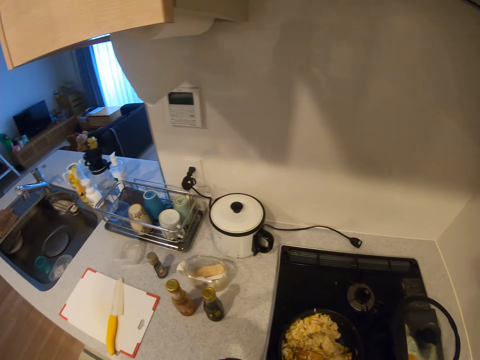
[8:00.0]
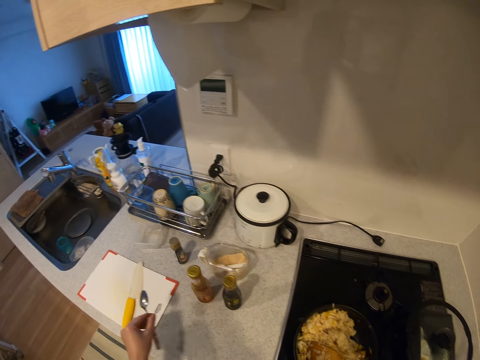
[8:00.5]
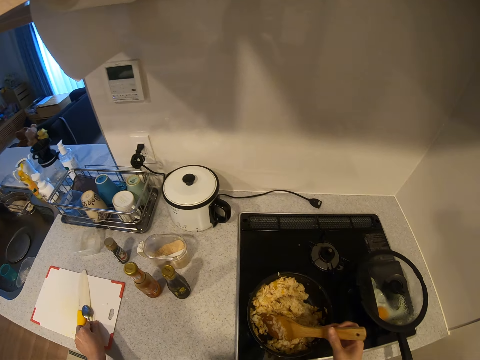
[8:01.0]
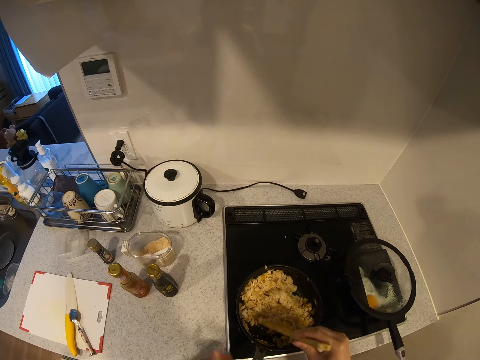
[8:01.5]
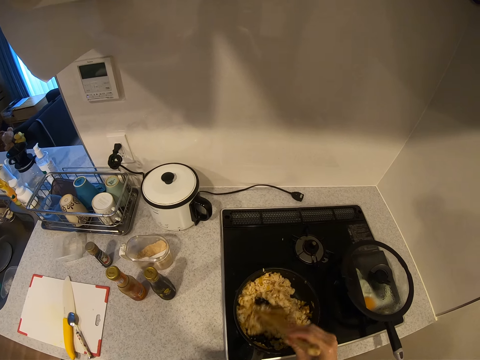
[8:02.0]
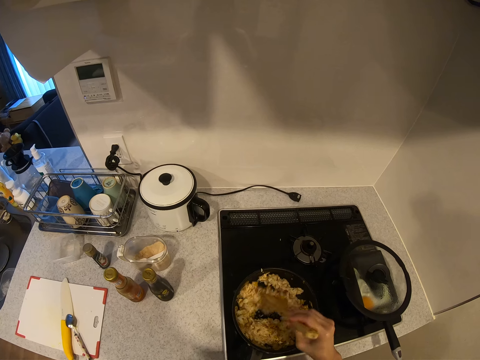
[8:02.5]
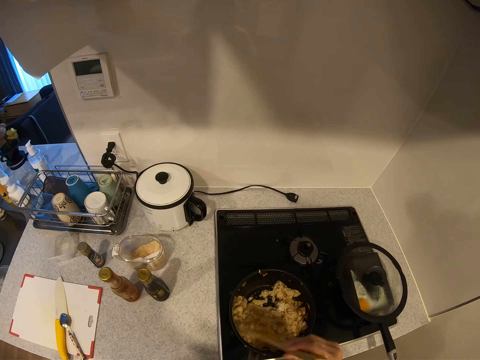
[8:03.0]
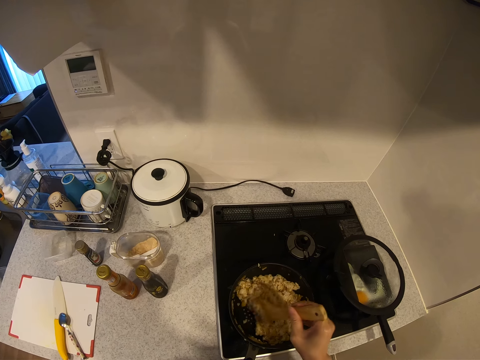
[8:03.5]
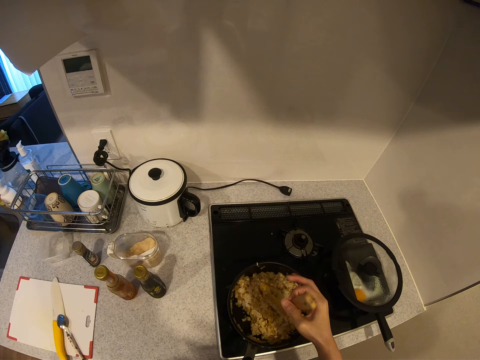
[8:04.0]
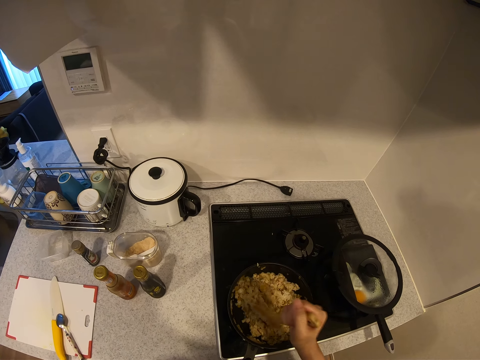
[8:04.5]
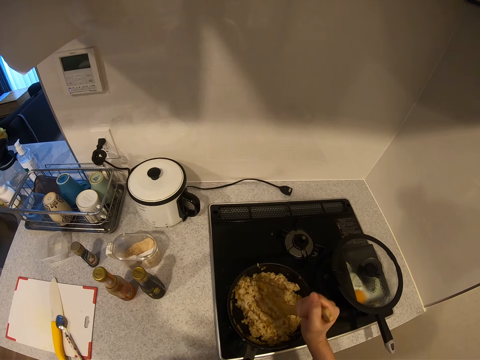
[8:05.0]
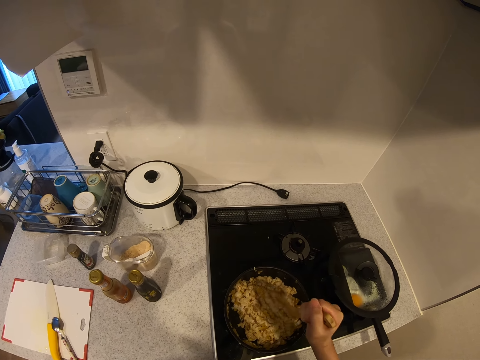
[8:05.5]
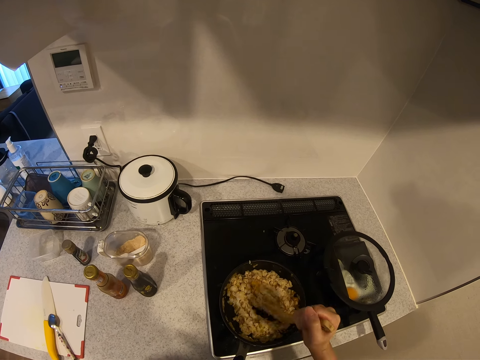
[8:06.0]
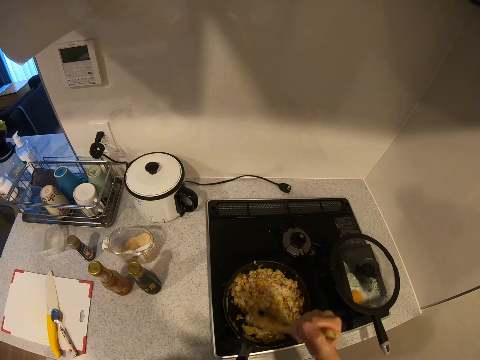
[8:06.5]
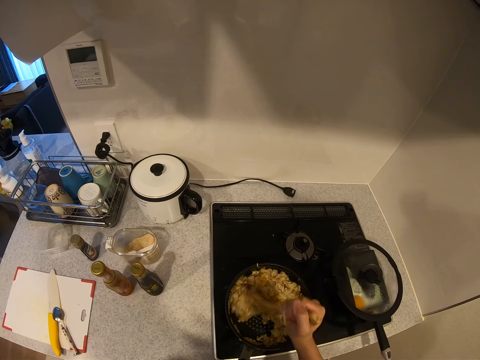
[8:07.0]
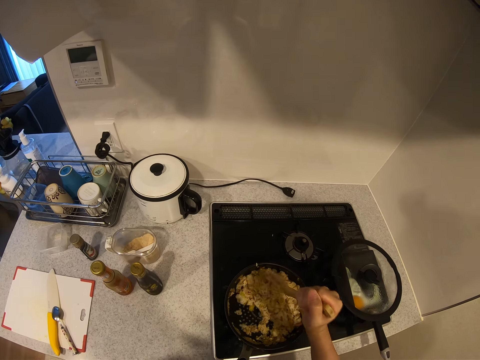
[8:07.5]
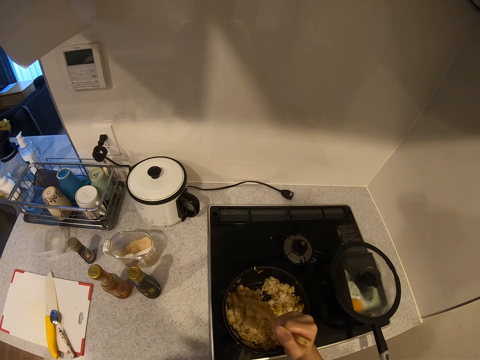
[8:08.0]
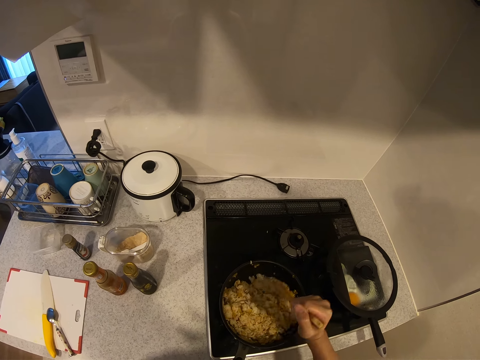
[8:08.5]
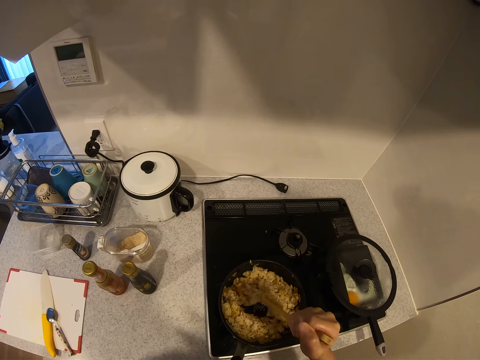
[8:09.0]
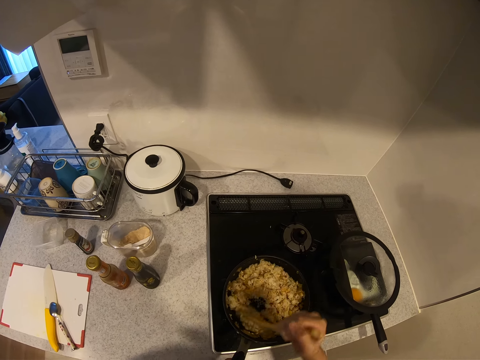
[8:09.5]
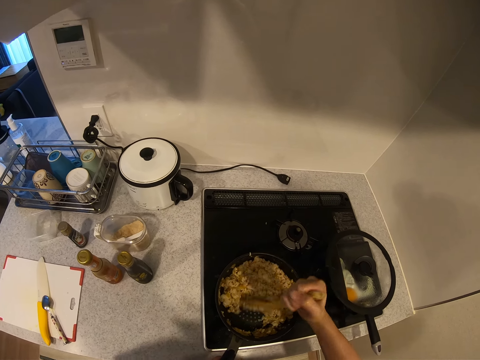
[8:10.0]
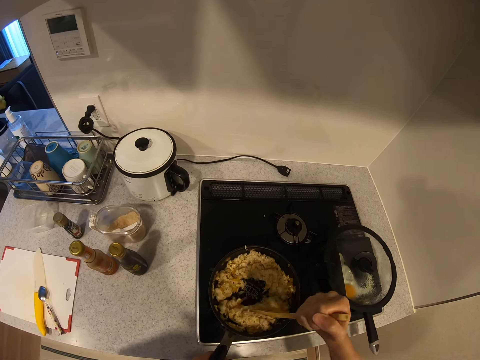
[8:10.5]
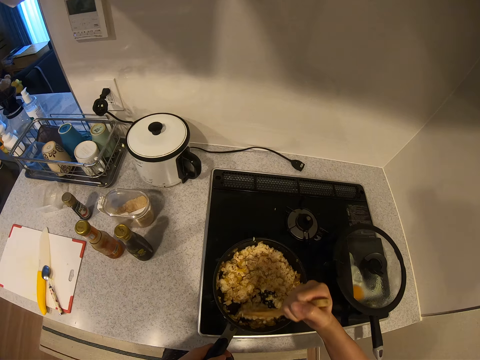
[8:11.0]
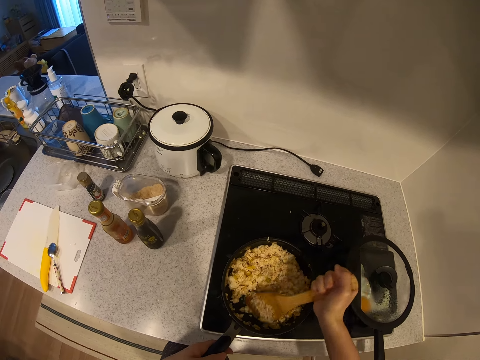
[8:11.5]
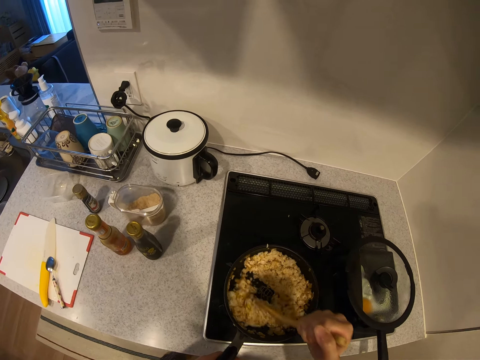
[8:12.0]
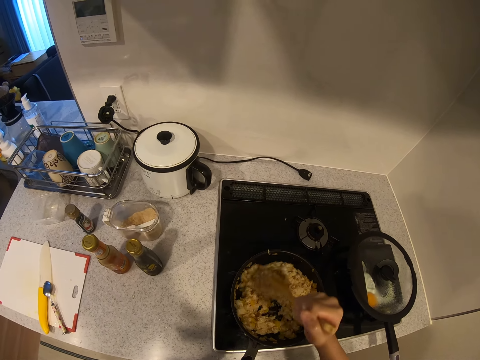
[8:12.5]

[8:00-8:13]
The camera wearer tastes the food. She drops the spoon on the kitchen worktop. She stirs the food in the pot with the wooden spoon.

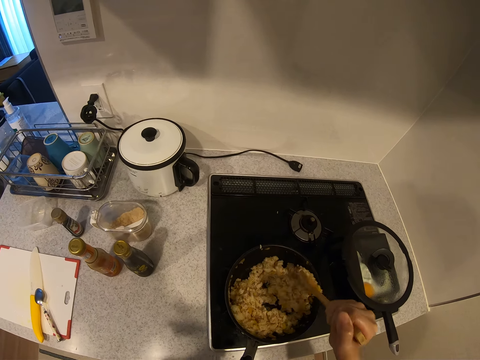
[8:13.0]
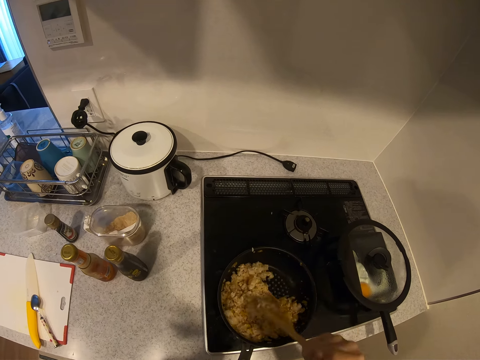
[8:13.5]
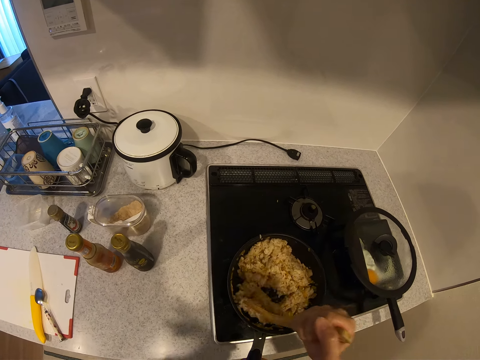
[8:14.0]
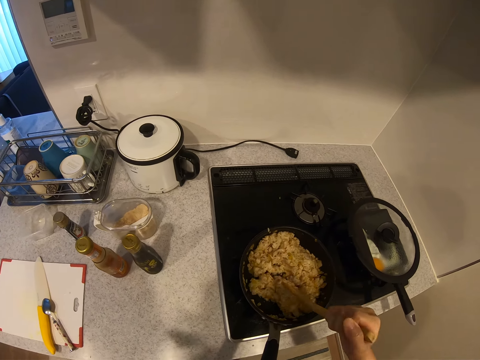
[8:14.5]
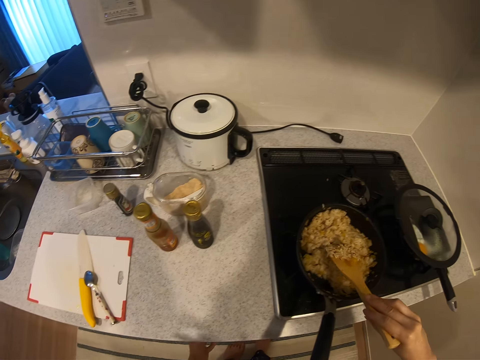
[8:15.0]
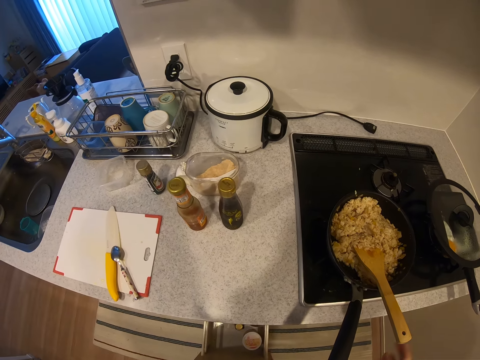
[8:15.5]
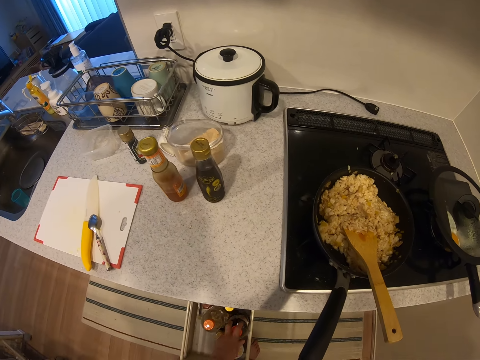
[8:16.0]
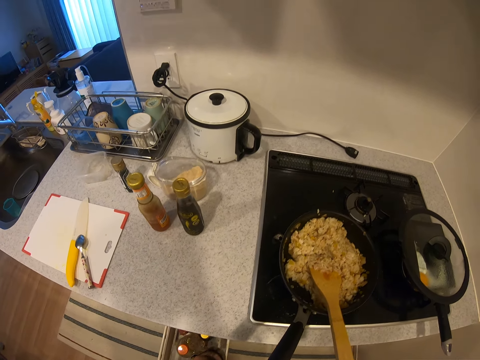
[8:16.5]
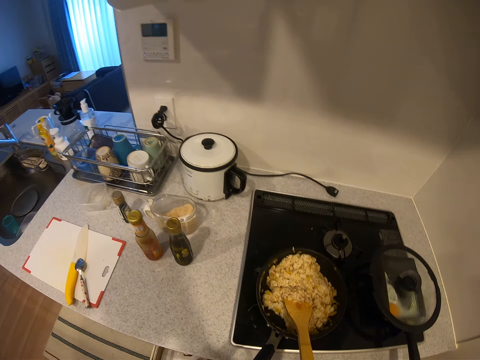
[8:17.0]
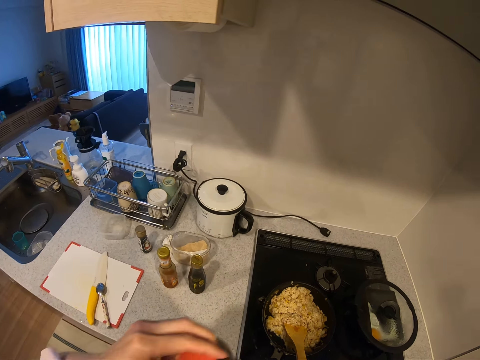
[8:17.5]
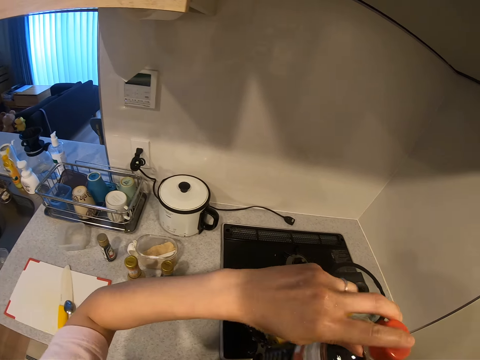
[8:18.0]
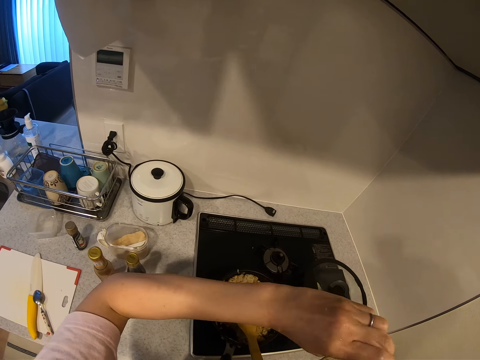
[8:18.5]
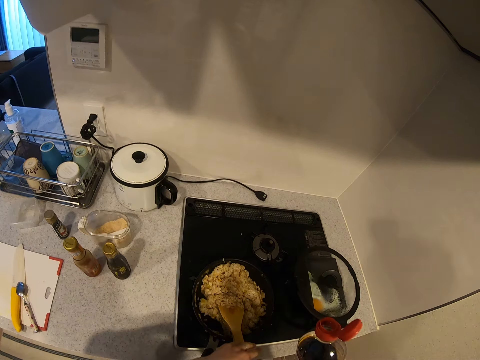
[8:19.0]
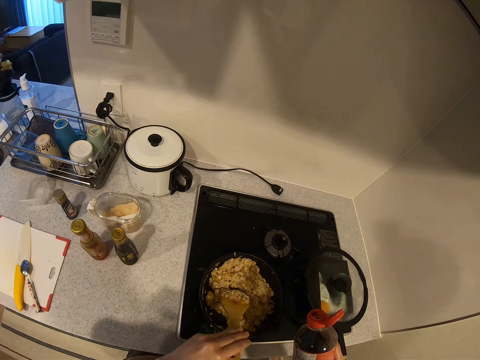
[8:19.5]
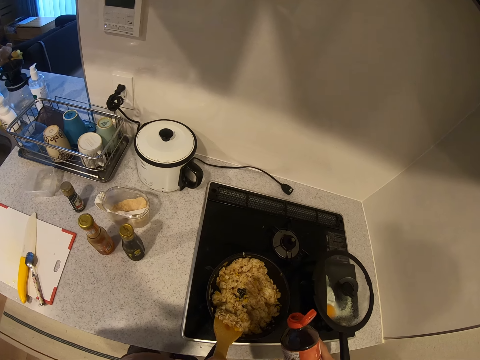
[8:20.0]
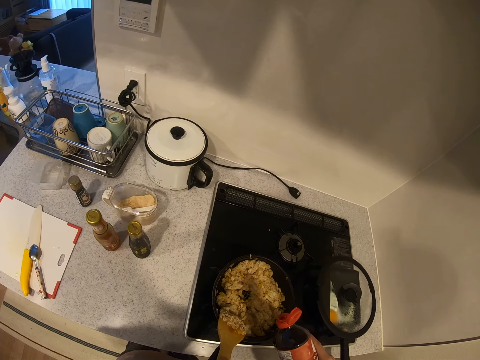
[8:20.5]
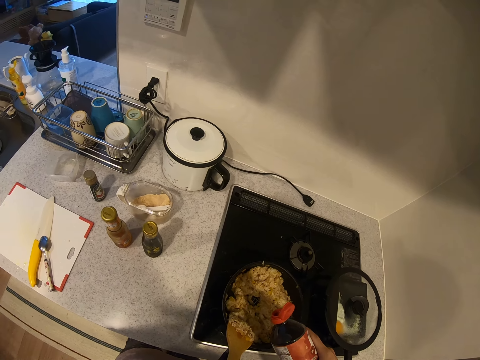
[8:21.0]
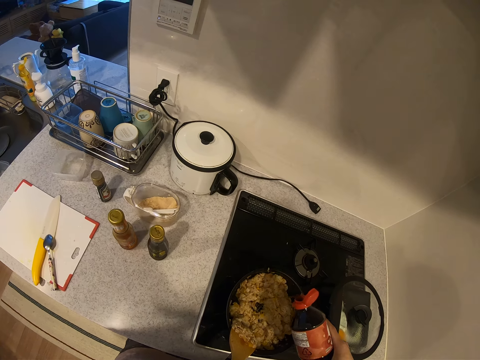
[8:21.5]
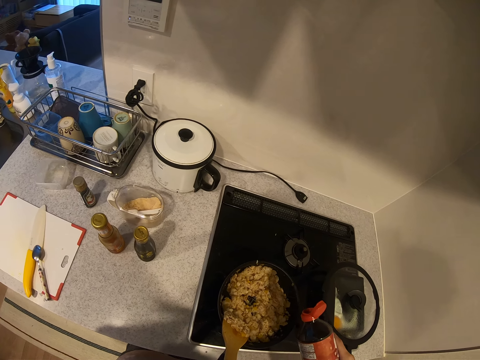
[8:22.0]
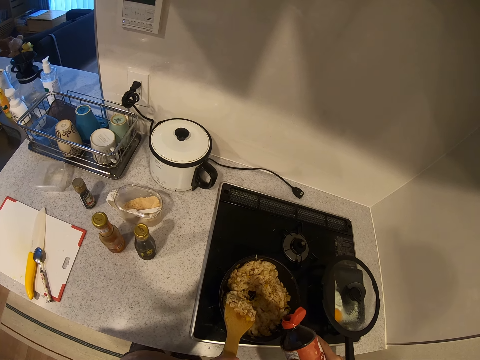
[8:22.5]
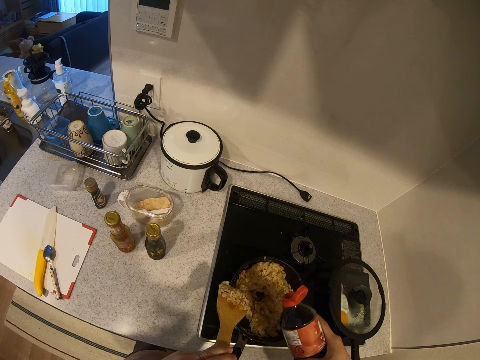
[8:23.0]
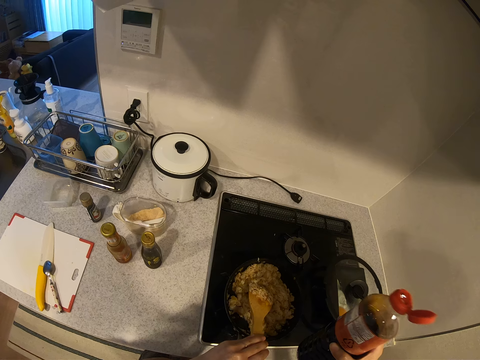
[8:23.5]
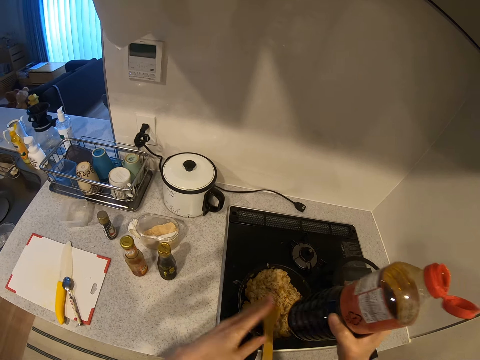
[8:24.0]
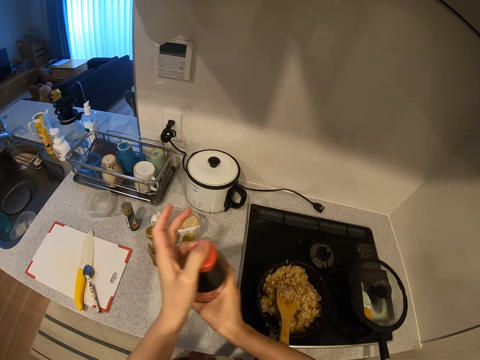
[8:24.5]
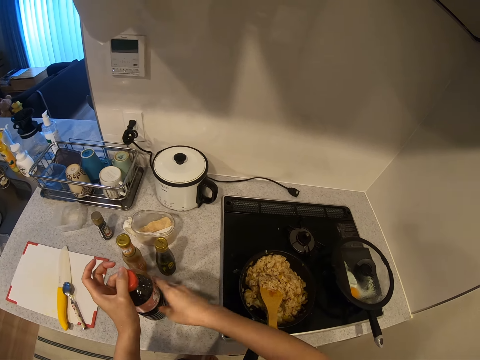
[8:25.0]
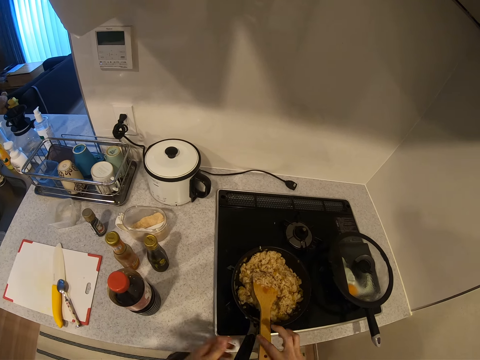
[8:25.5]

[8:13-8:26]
The camera wearer opens the kitchen drawer with her left hand. She drops the wooden spoon in her right hand in the pot. She picks up the bottle of dark liquid from the kitchen drawer. She opens the bottle of dark liquid. She pours some dark liquid into the food. She moves the wooden spoon in the pot with her left hand. She drops the wooden spoon in her left hand in the pot. She covers the bottle of dark liquid in her hands. She drops the bottle of dark liquid on the kitchen worktop.
